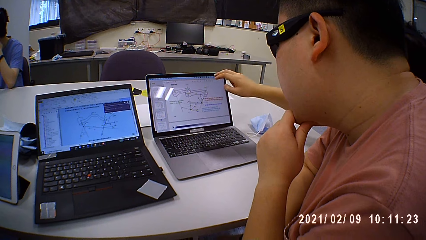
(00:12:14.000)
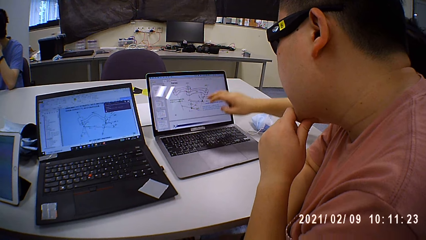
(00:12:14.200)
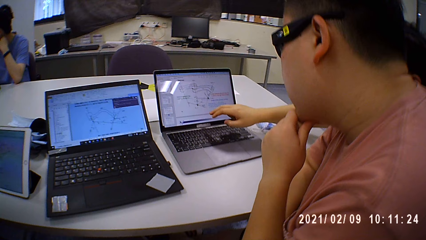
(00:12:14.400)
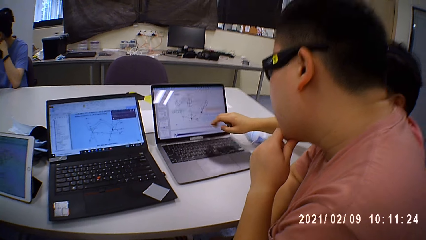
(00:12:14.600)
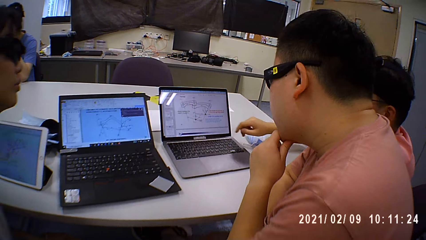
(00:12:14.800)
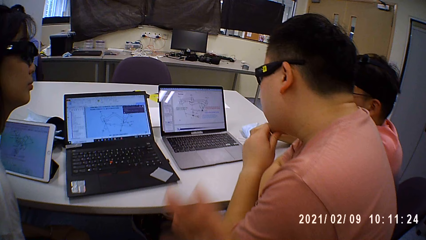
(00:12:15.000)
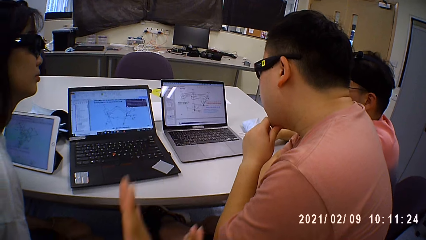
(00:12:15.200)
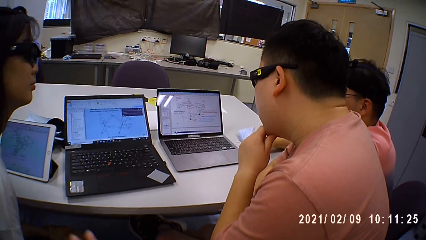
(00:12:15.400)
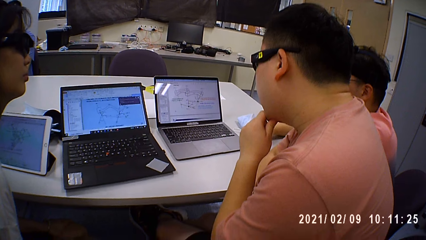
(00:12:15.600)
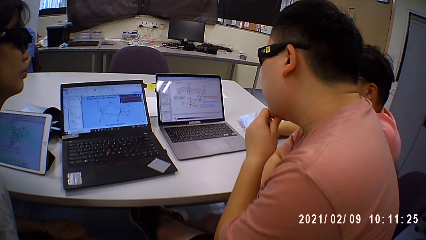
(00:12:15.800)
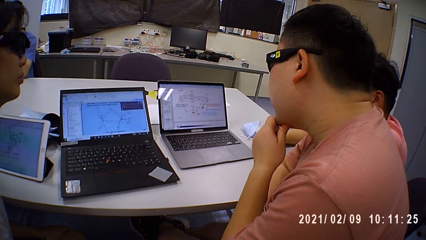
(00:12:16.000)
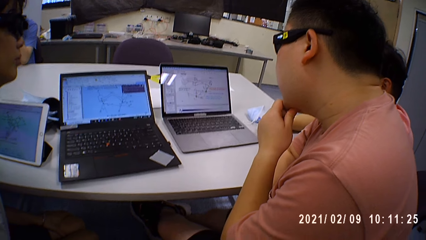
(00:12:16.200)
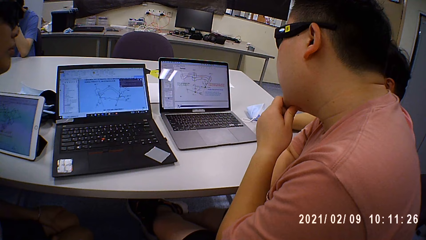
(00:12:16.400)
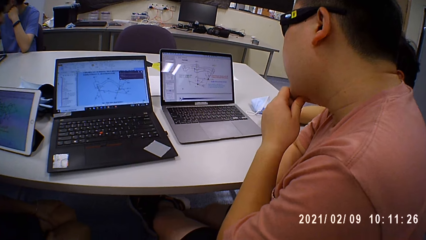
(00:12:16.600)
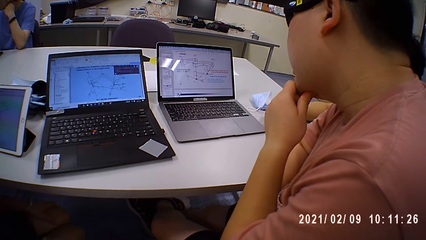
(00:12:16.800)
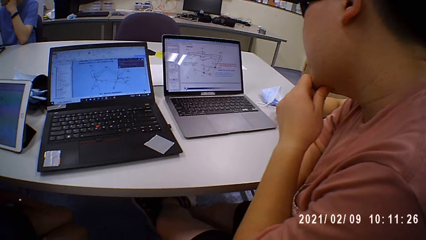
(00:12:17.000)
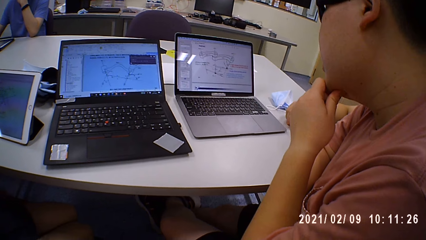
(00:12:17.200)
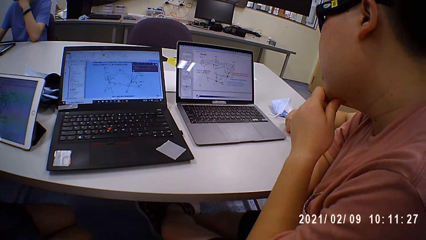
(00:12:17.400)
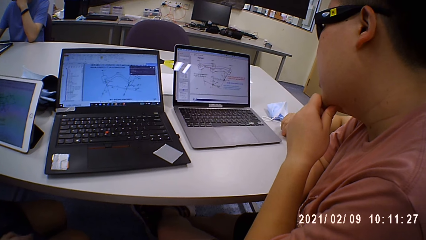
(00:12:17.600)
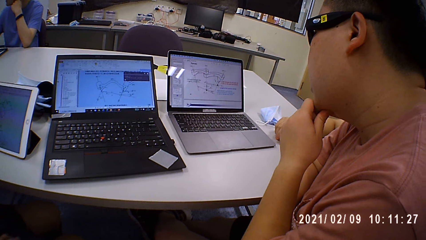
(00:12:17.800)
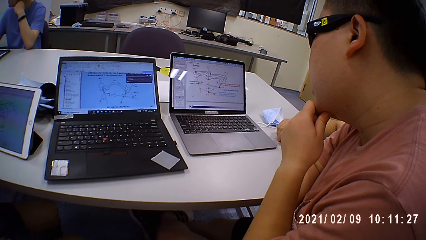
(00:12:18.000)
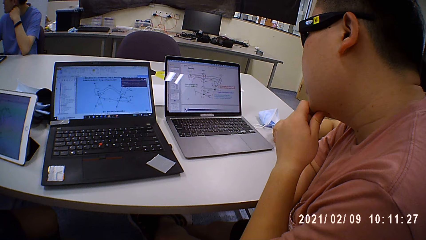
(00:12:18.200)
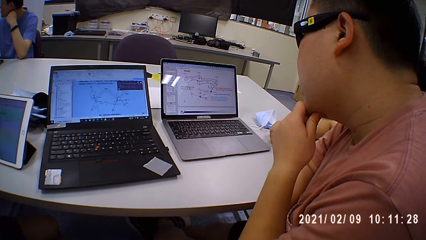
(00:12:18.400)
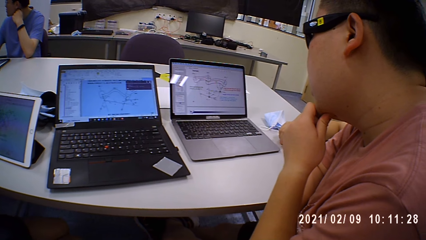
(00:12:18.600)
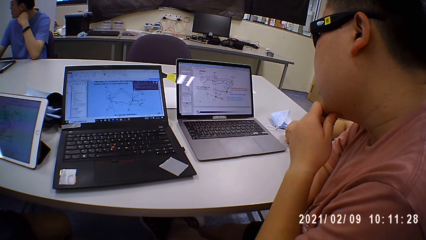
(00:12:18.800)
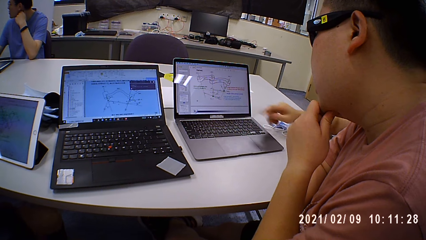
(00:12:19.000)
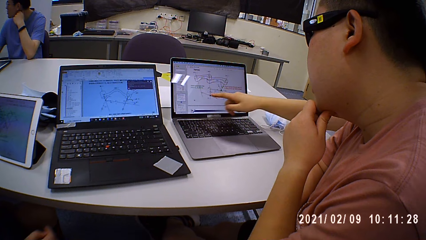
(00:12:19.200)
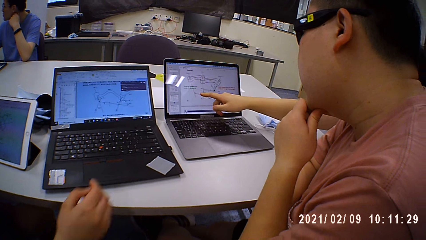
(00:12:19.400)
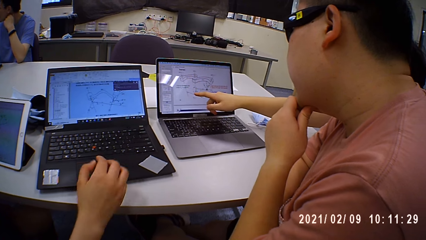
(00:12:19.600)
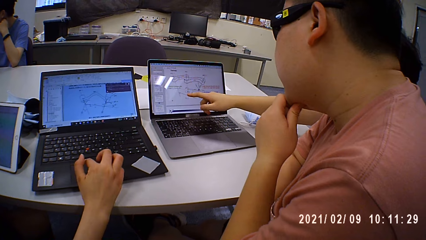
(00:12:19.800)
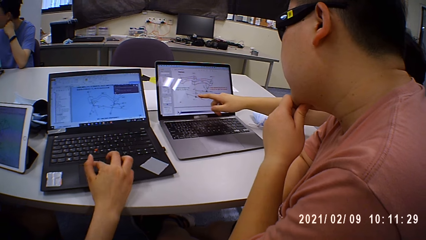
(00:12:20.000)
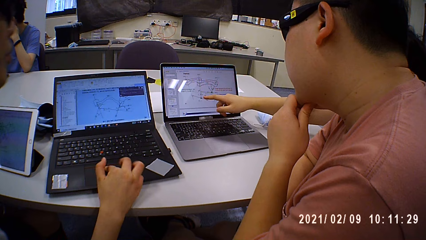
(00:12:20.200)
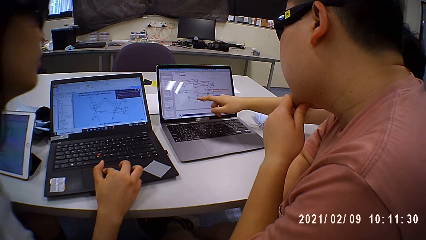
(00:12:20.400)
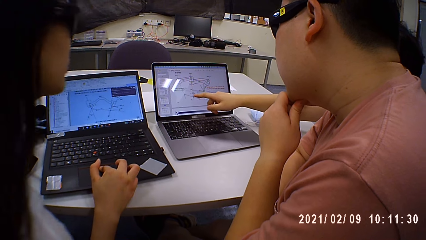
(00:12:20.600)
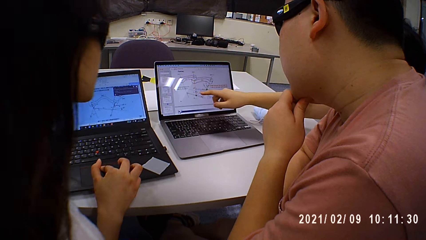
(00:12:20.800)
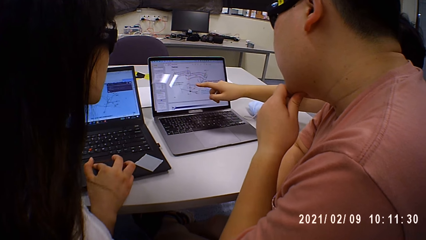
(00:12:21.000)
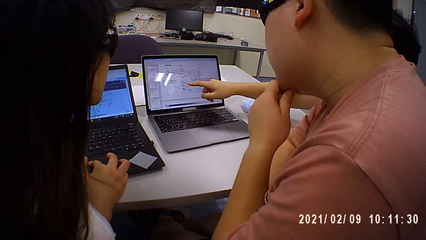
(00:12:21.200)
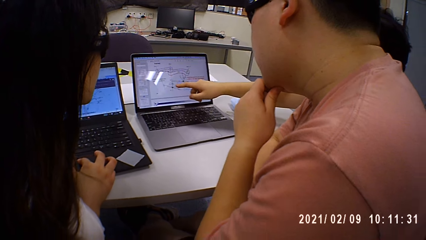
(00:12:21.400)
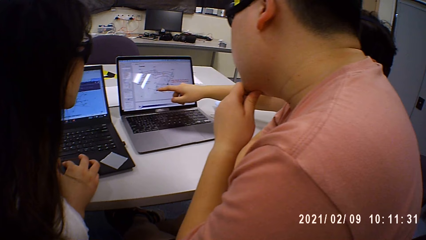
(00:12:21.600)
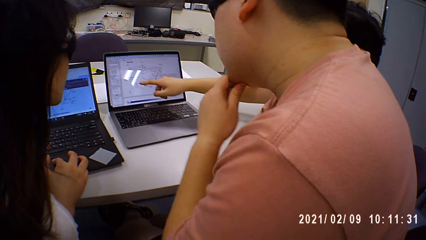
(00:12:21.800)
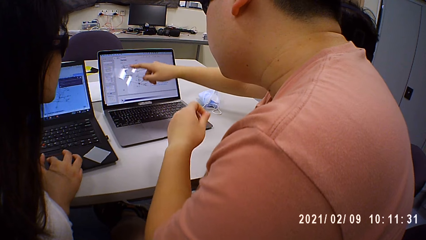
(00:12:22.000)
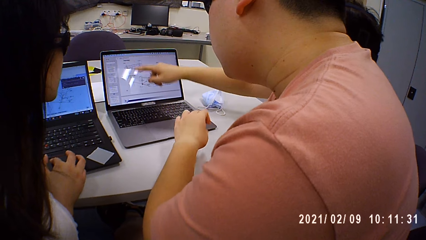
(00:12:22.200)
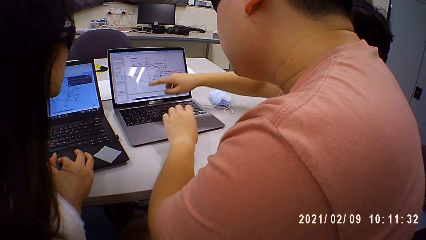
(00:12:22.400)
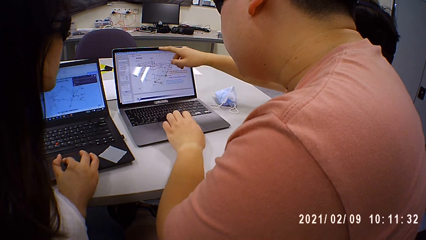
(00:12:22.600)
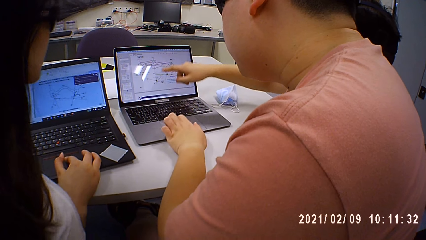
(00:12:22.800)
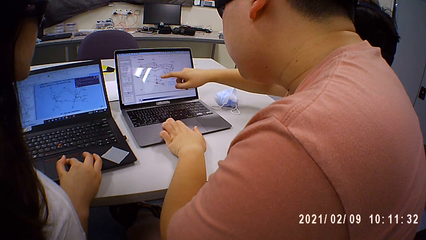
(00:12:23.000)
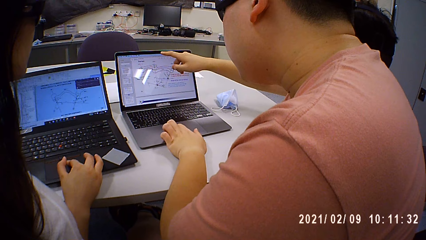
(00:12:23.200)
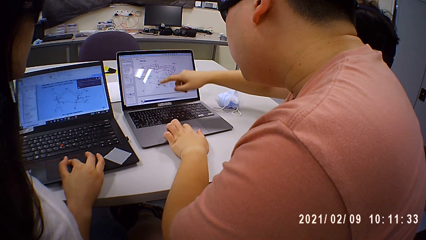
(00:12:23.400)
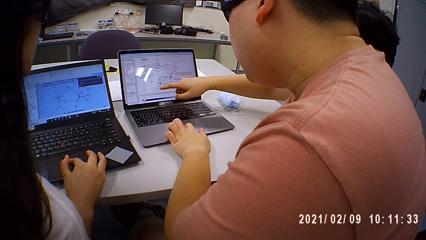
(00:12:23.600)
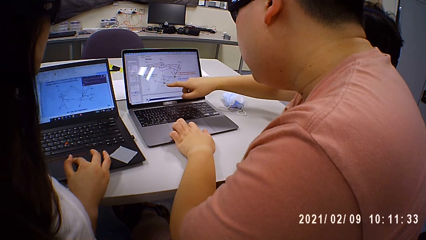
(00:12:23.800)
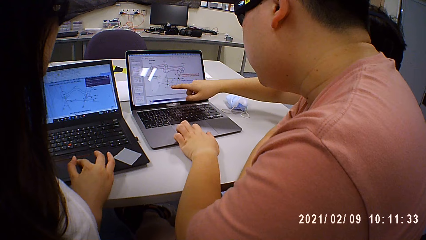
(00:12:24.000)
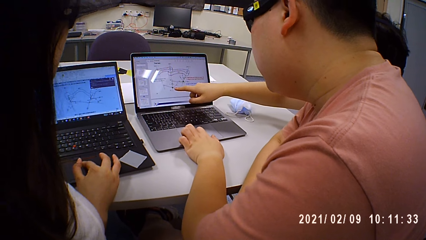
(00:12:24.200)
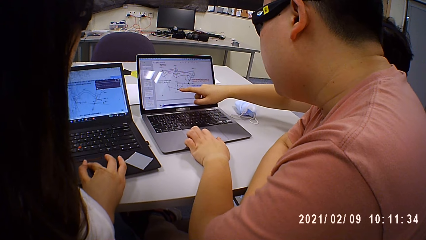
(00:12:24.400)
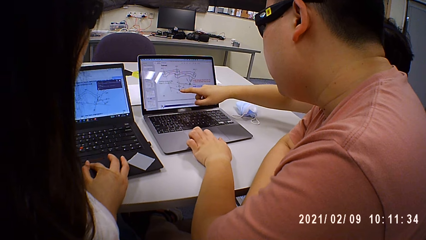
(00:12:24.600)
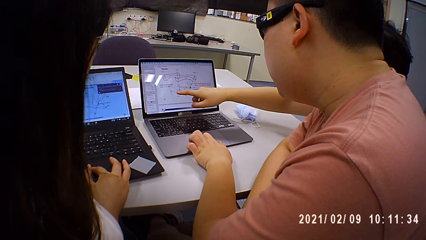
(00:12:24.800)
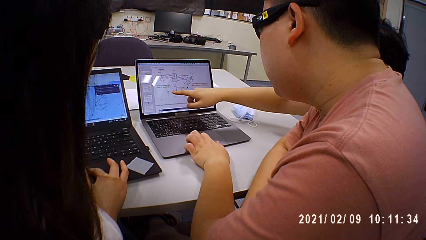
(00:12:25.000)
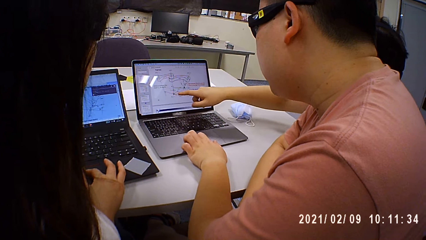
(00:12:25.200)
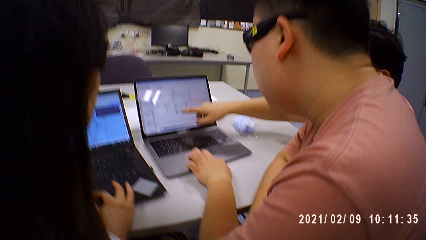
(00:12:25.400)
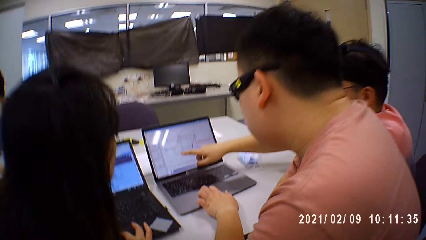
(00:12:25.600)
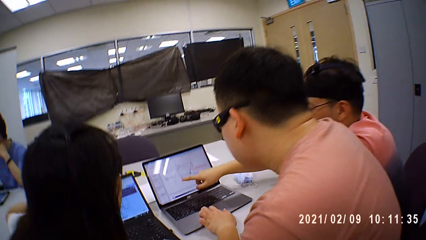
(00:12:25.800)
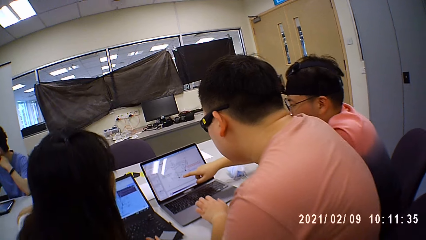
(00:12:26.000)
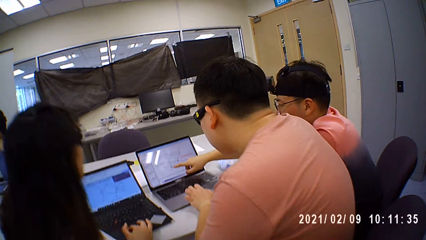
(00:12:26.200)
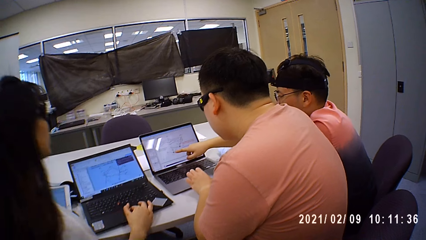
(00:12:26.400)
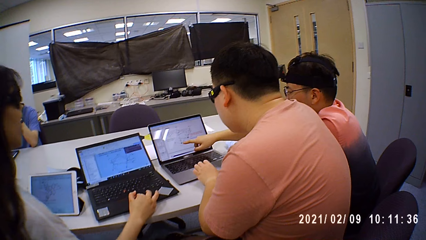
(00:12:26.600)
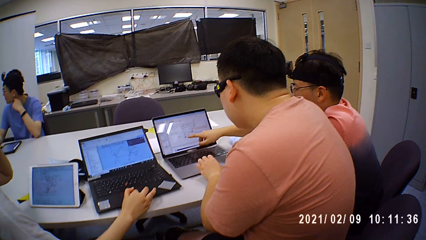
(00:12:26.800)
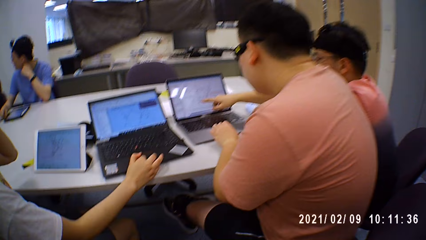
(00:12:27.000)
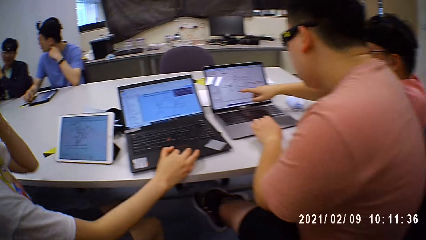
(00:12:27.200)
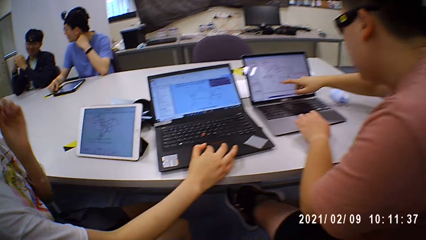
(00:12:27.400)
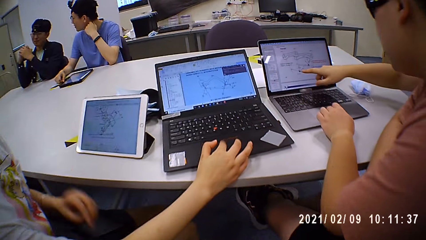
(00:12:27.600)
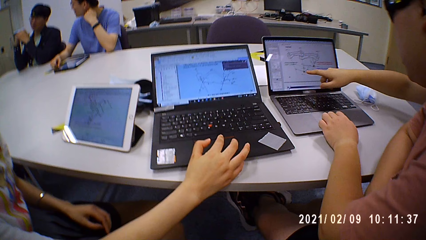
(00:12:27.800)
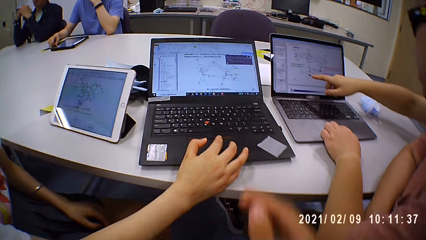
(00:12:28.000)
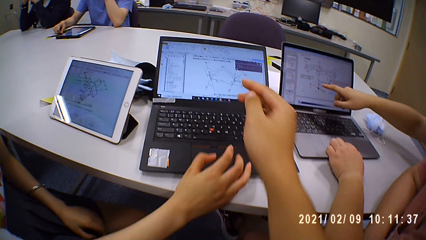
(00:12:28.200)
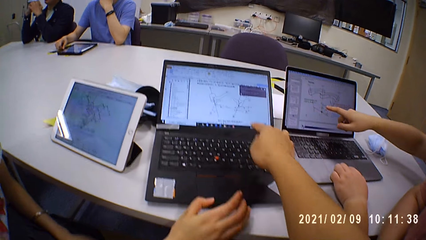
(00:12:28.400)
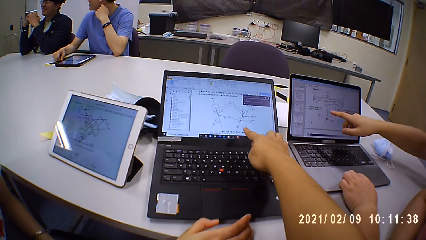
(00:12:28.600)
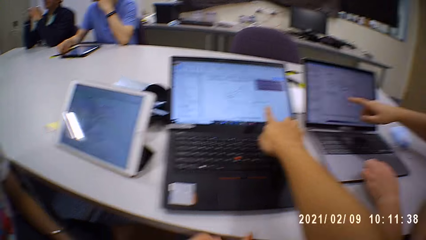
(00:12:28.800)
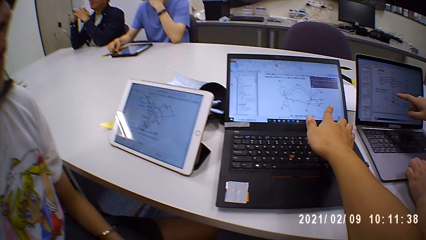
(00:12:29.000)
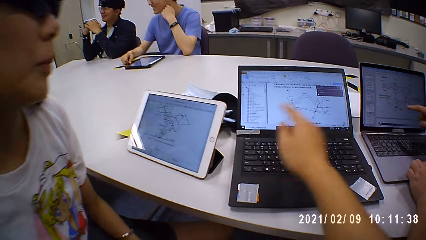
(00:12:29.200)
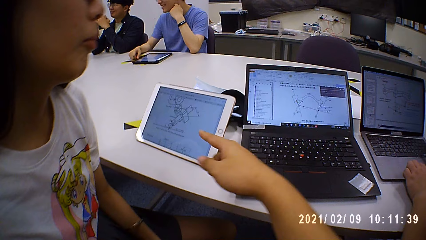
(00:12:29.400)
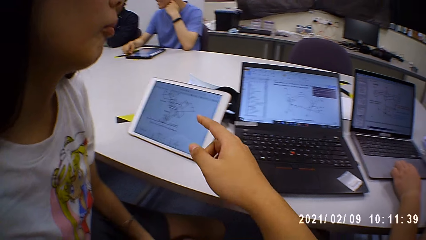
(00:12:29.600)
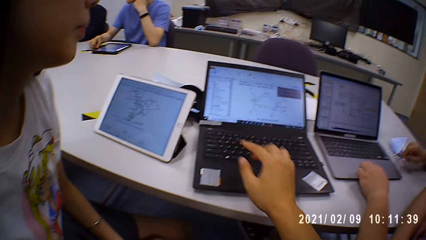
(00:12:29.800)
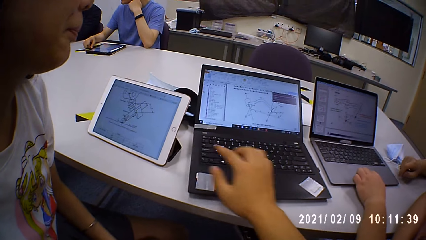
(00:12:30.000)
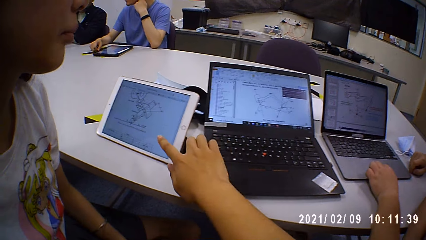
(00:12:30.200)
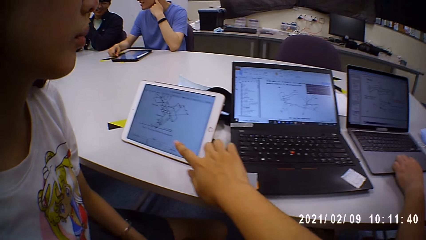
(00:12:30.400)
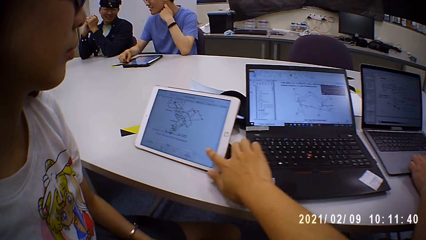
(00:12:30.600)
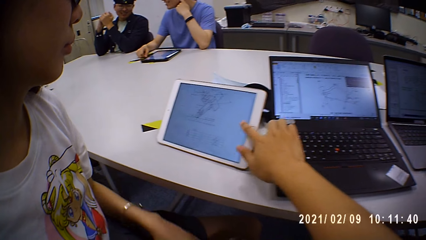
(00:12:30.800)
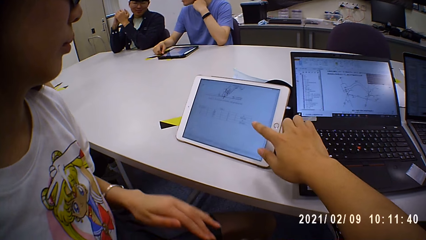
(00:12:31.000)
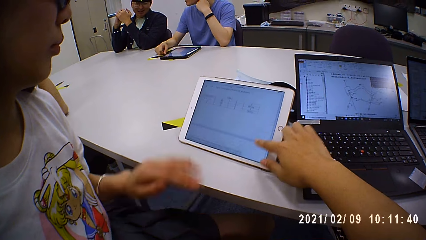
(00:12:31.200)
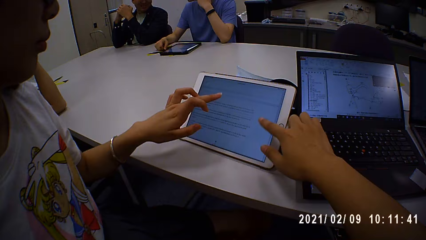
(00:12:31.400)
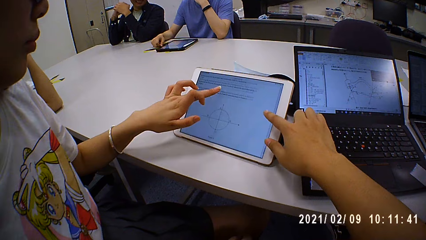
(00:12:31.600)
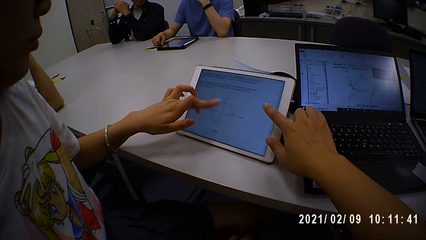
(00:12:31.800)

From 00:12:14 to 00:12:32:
A man interacts with another man. The camera wearer interacts with the second man. The first man points at a laptop. A woman operates the laptop on the table with her right hand. The second man operates the laptop on the table with his left hand. The camera wearer looks around a room. He interacts with the woman. He operates the tablet on the table with his right forefinger.
